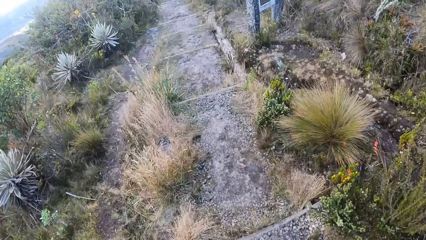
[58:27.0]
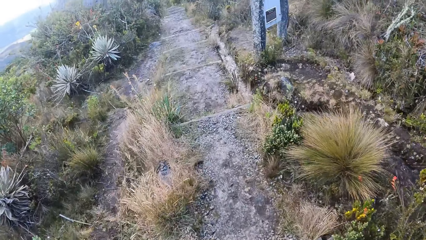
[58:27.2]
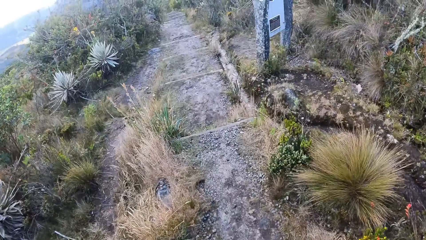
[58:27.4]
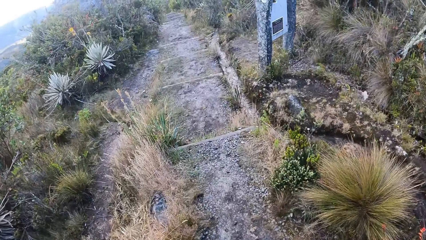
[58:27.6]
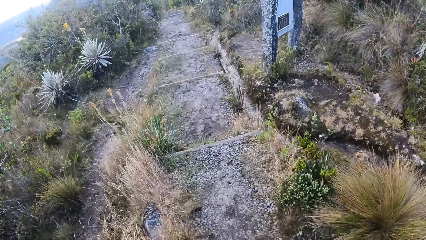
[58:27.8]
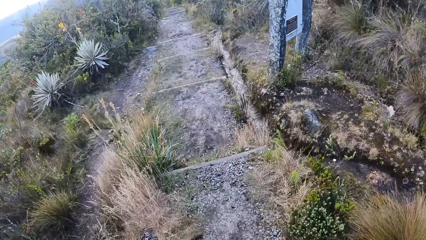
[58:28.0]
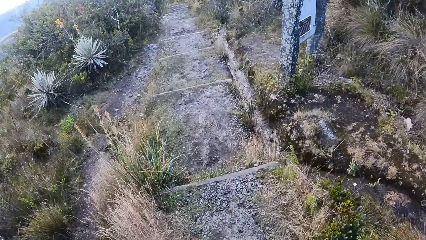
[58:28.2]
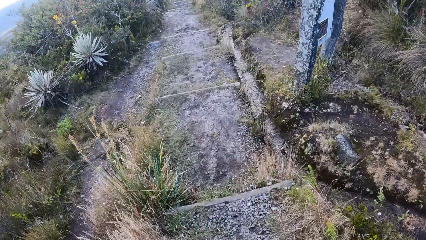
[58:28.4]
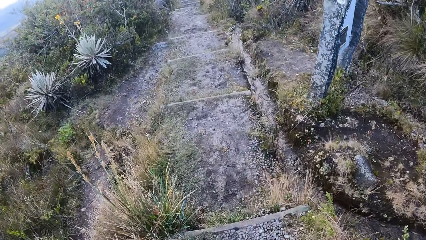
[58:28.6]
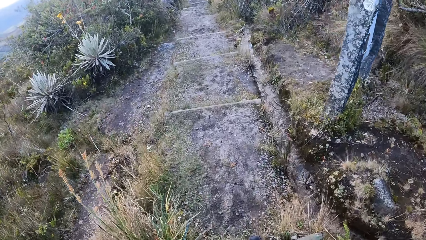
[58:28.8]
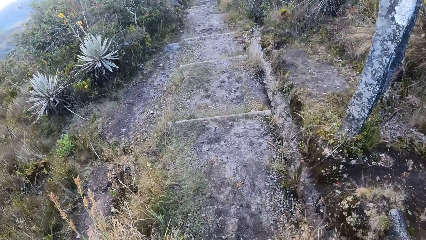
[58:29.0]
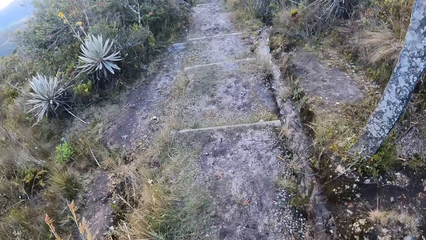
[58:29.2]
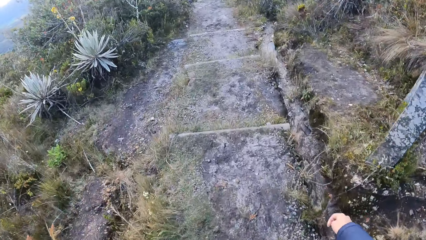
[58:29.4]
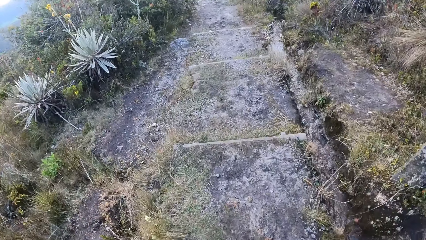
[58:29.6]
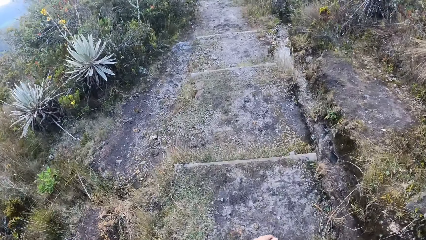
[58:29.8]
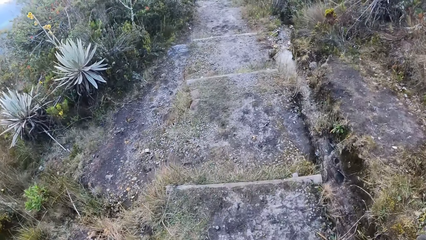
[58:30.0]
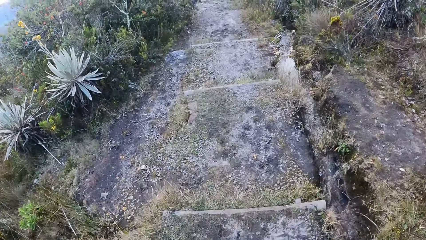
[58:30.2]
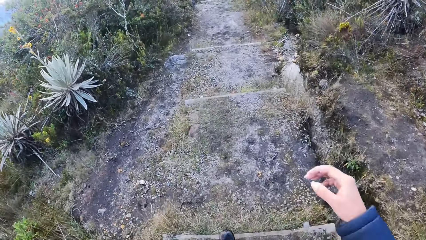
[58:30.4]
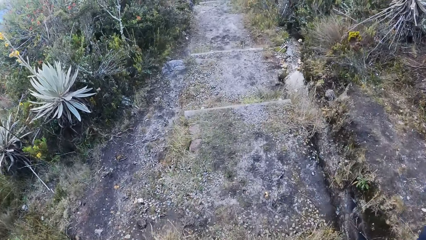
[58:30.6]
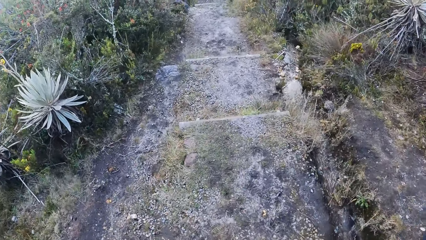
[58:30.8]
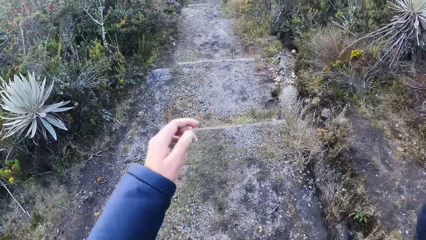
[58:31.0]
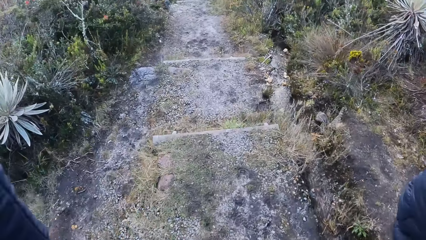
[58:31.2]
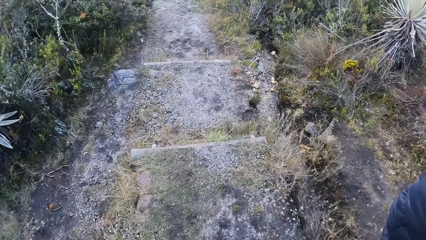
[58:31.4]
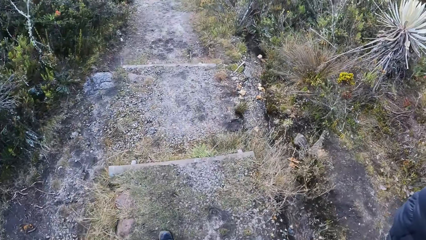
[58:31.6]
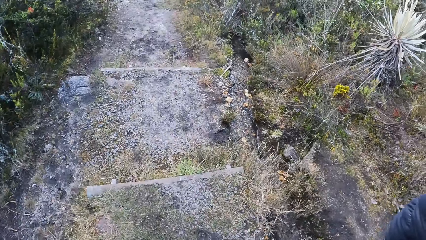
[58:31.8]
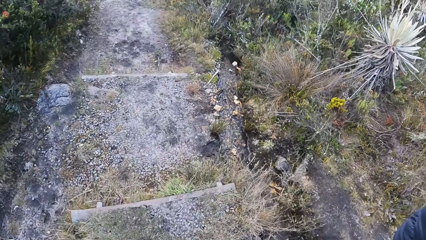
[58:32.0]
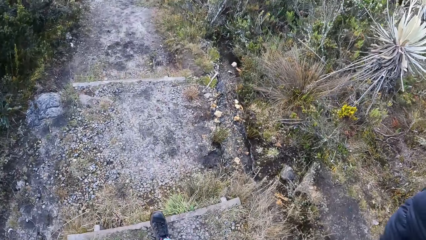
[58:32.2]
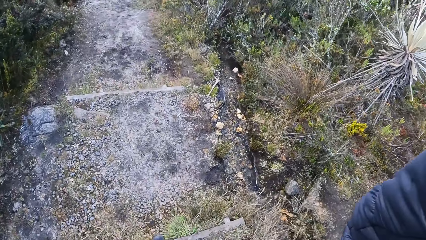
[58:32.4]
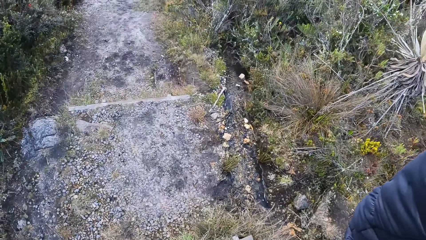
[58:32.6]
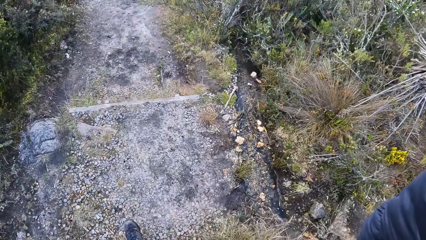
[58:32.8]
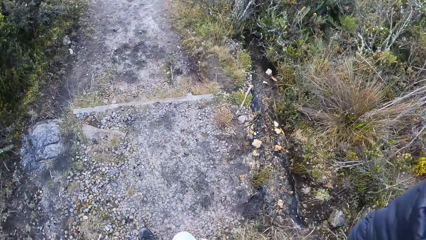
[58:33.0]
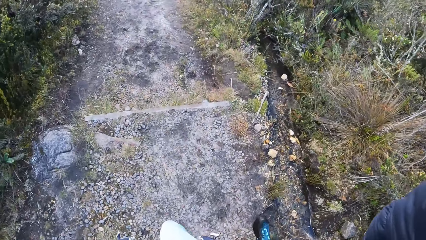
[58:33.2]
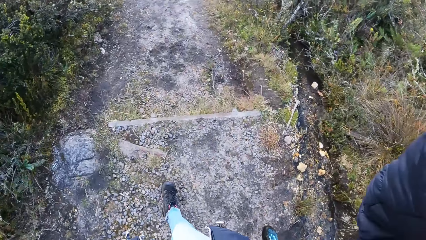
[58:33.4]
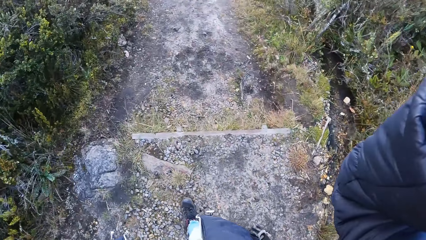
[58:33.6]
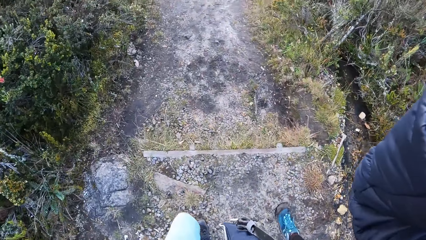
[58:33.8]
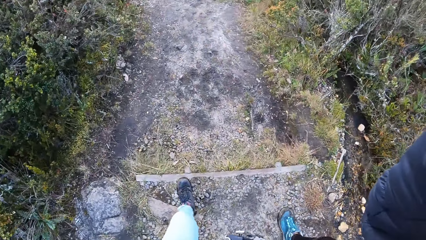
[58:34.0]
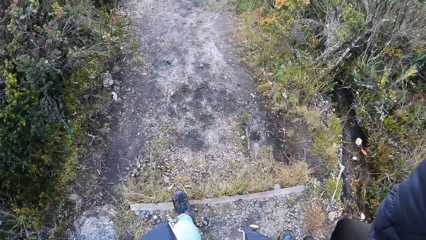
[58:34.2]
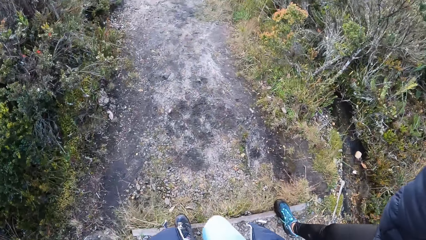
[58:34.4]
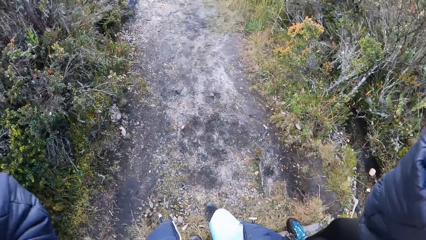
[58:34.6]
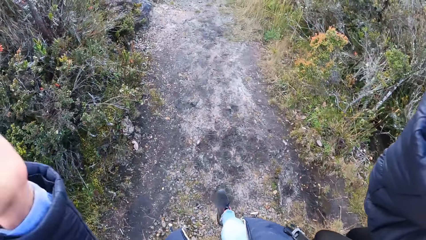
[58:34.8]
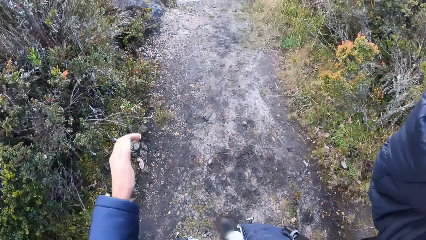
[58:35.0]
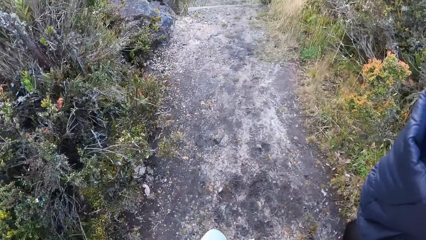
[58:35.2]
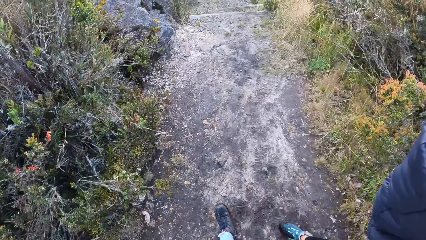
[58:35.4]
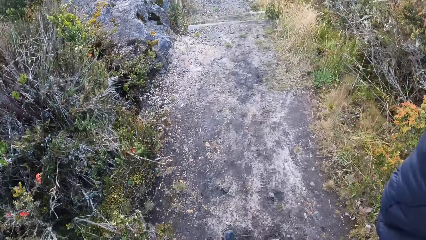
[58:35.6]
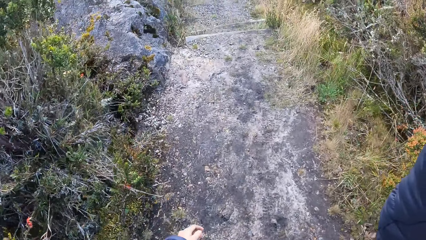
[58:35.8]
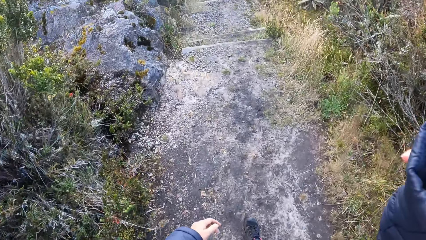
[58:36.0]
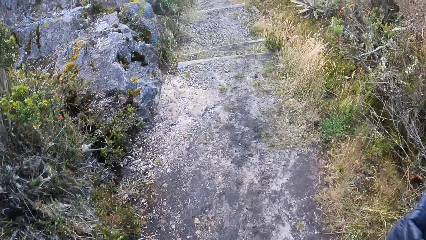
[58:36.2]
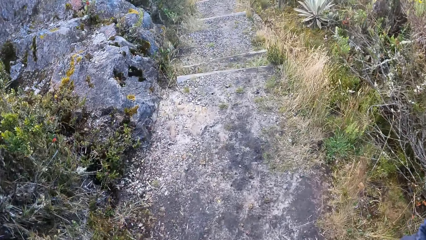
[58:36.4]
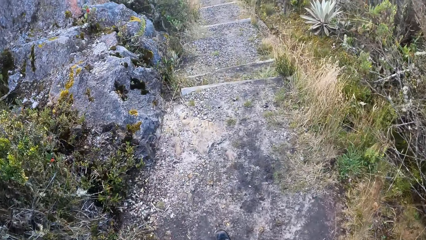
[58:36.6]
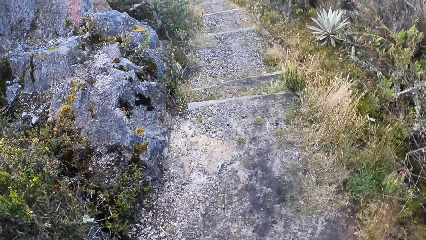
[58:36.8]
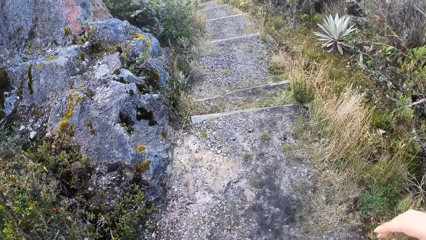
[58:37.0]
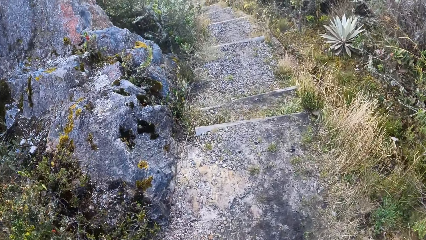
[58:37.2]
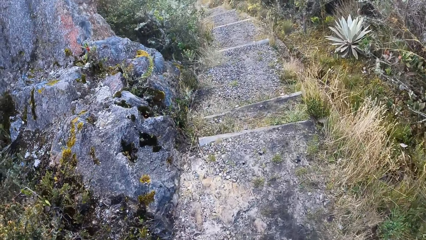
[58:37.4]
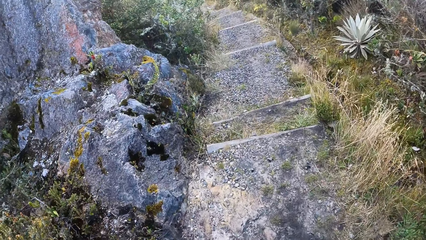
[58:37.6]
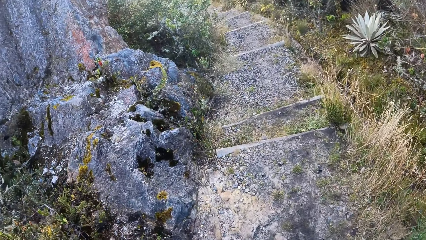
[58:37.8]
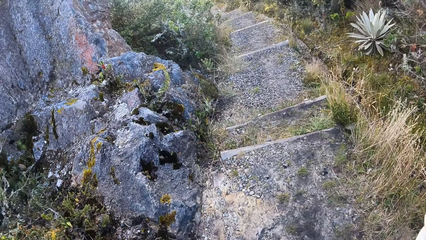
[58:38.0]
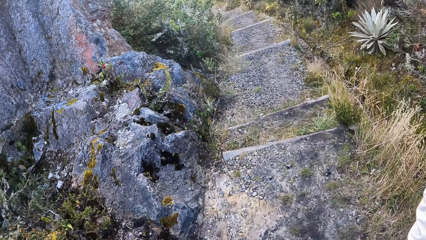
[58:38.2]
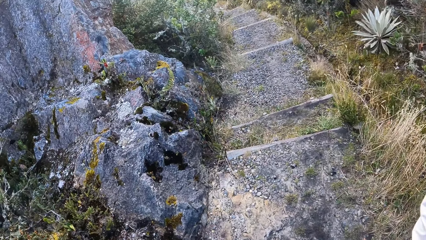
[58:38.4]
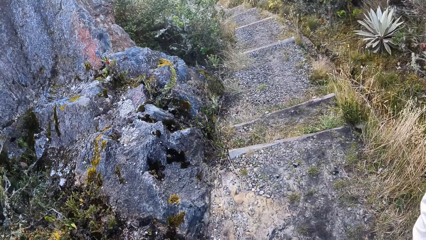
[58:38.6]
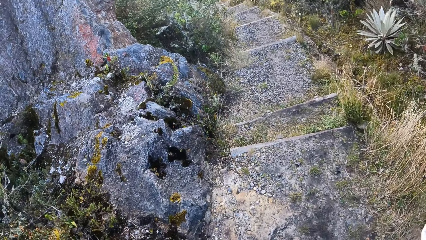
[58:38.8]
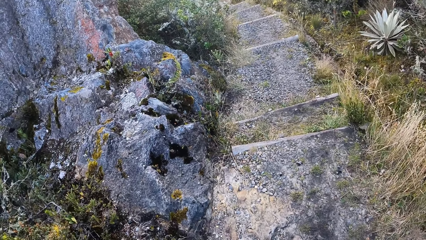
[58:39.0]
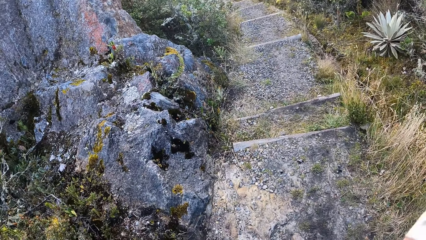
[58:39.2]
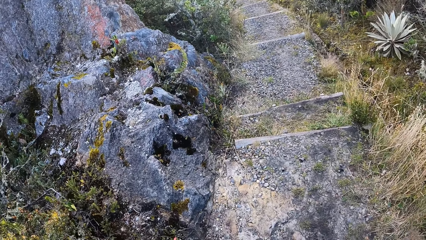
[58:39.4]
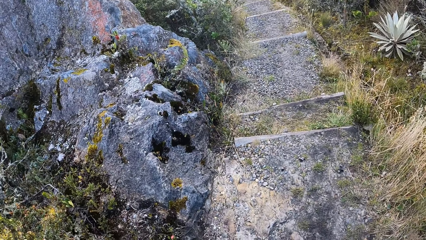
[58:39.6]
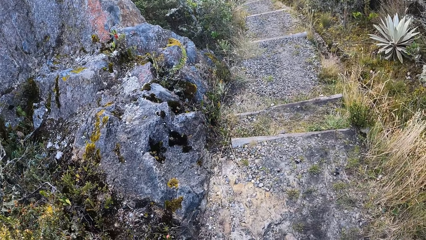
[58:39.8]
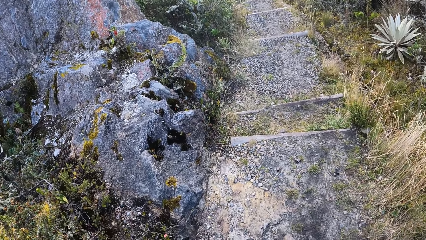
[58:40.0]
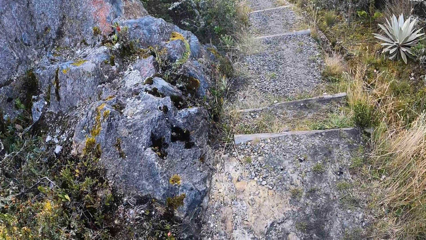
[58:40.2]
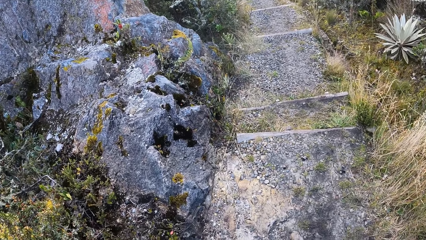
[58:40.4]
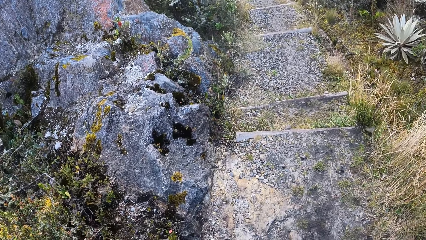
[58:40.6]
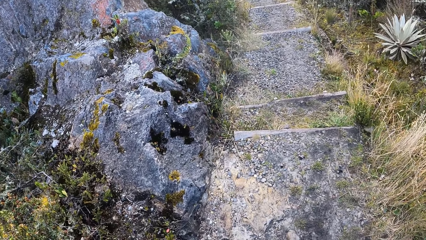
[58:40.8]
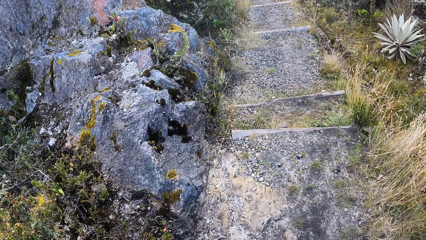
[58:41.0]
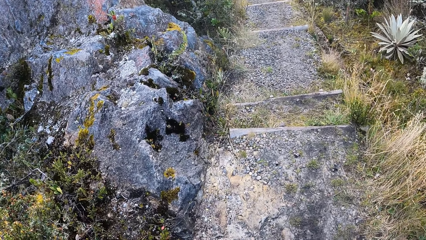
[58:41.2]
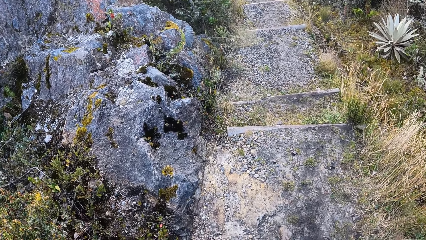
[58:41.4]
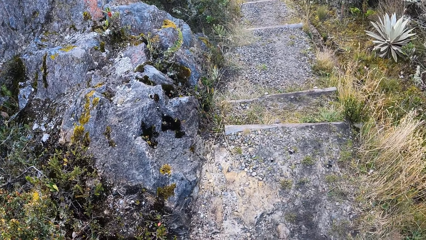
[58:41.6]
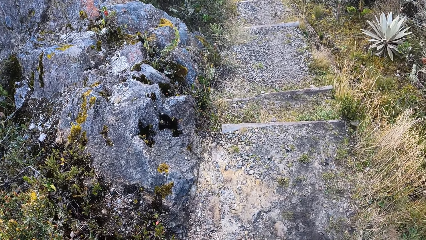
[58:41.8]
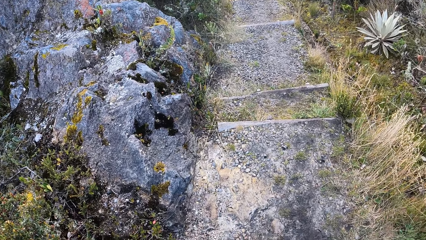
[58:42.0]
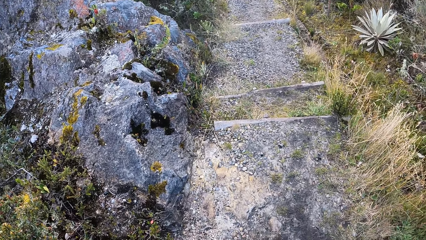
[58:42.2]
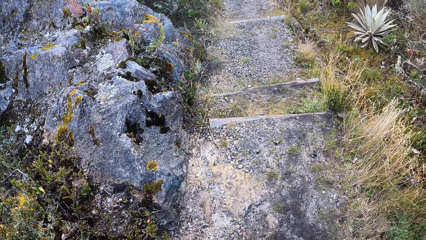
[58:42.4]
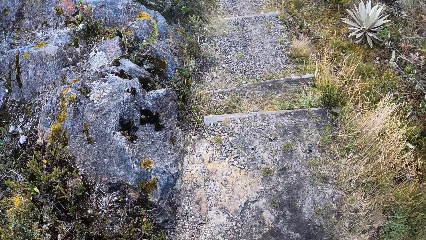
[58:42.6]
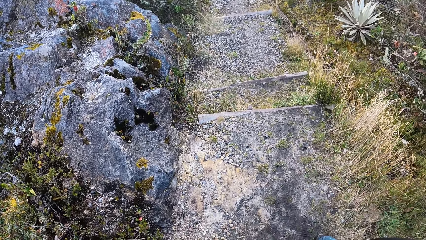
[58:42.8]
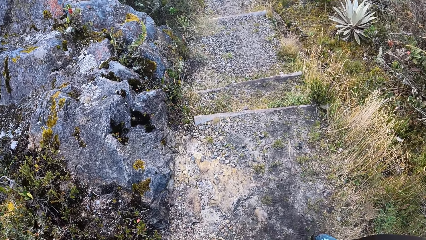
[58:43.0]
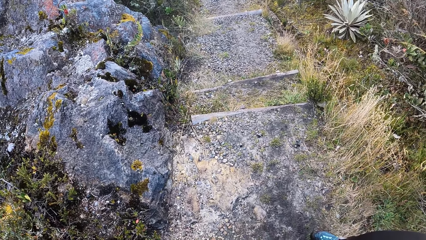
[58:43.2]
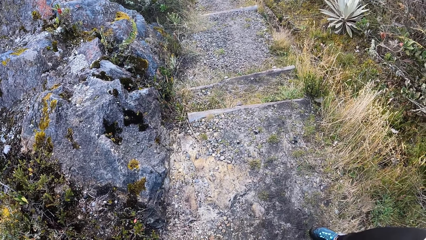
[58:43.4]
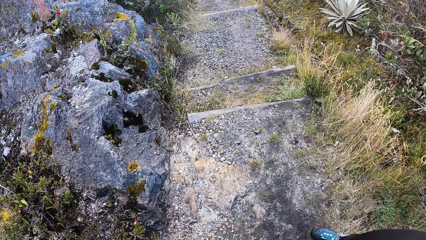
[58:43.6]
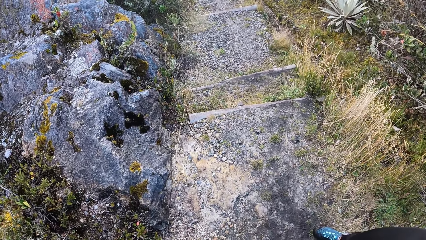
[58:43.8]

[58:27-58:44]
The camera wearer lifts her right hand. She adjusts the camera. She lifts her left hand. She walks down the stairs. She walks on the mountain. She looks around. She stops at the stairs.
